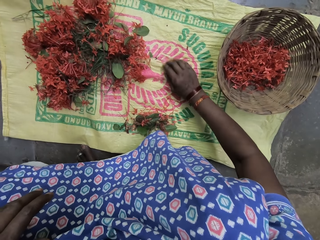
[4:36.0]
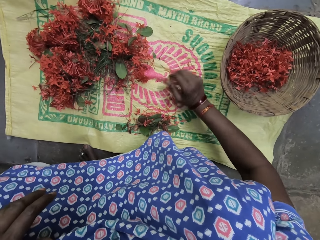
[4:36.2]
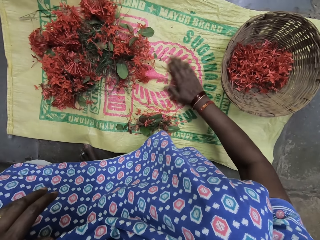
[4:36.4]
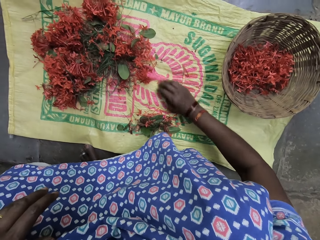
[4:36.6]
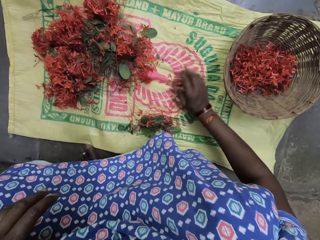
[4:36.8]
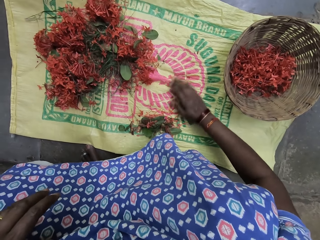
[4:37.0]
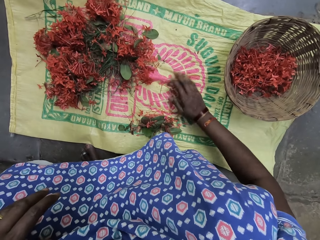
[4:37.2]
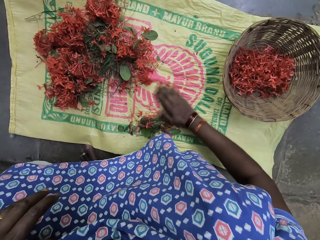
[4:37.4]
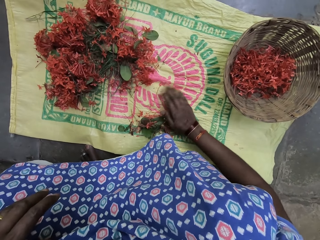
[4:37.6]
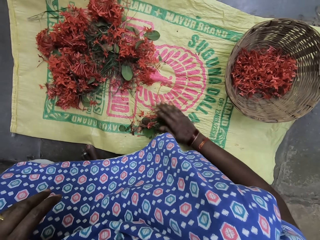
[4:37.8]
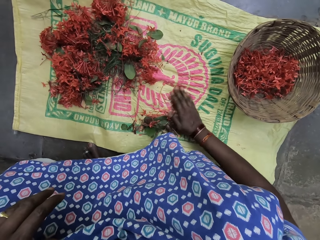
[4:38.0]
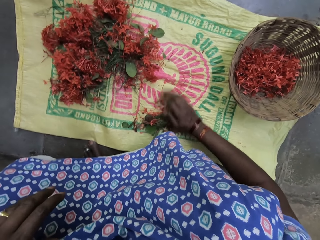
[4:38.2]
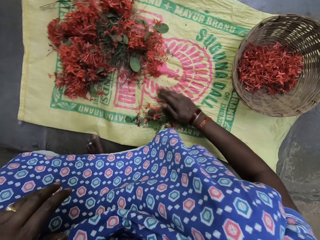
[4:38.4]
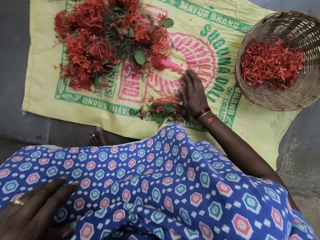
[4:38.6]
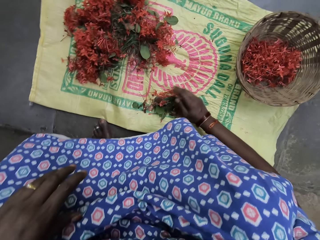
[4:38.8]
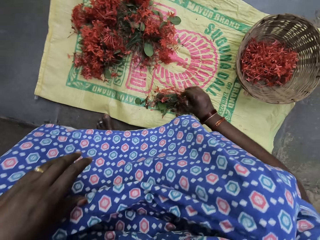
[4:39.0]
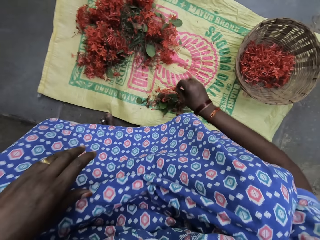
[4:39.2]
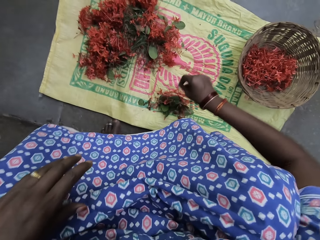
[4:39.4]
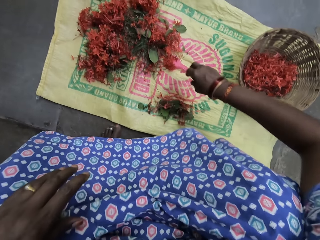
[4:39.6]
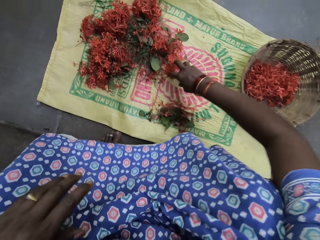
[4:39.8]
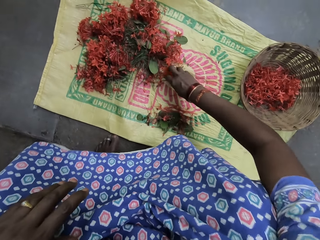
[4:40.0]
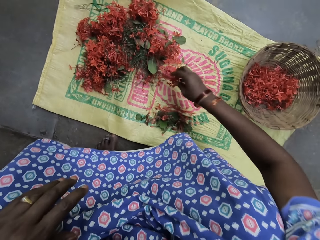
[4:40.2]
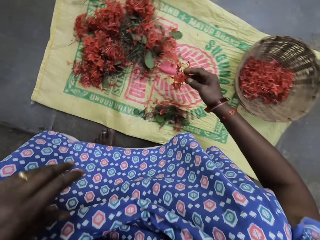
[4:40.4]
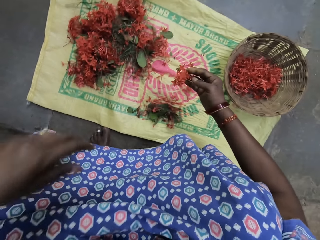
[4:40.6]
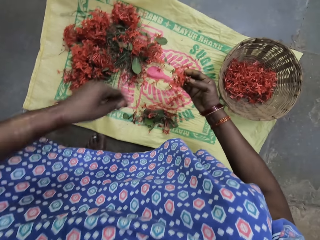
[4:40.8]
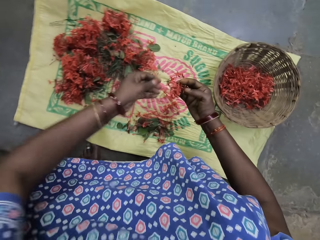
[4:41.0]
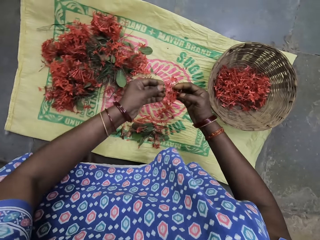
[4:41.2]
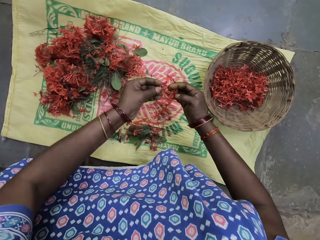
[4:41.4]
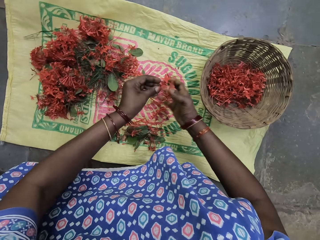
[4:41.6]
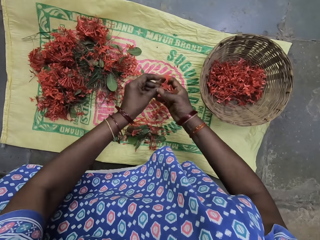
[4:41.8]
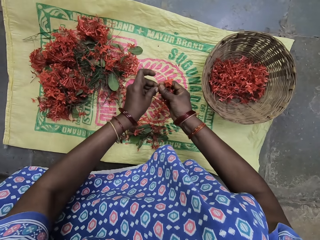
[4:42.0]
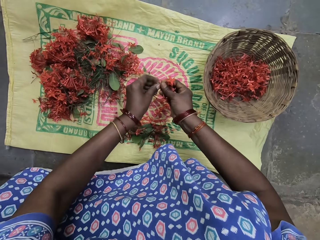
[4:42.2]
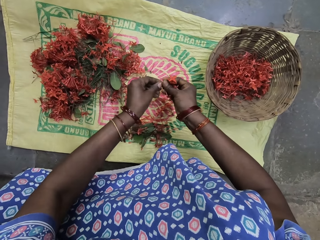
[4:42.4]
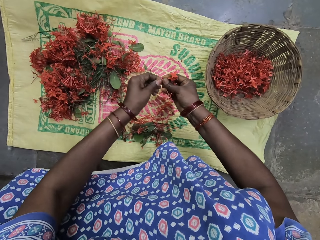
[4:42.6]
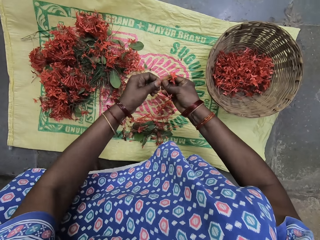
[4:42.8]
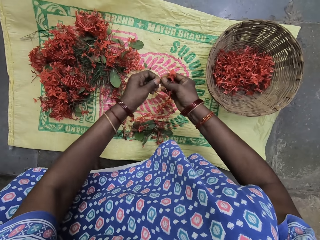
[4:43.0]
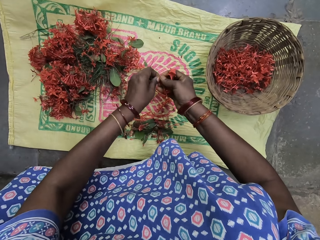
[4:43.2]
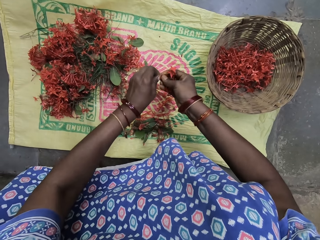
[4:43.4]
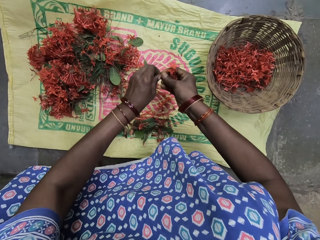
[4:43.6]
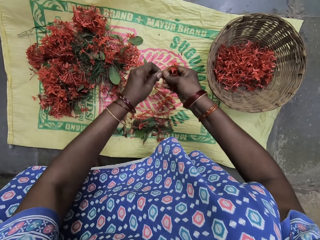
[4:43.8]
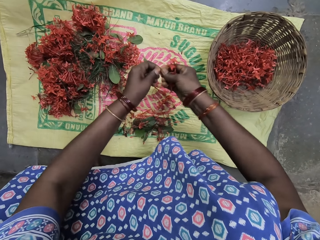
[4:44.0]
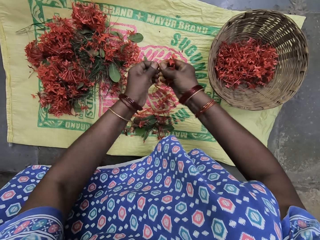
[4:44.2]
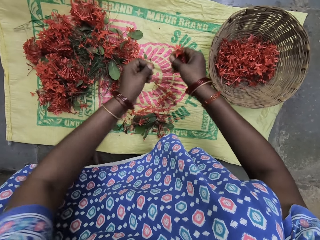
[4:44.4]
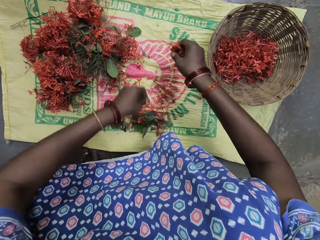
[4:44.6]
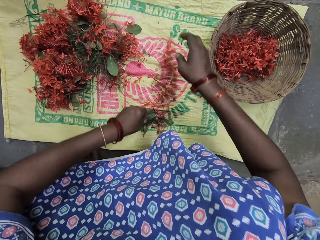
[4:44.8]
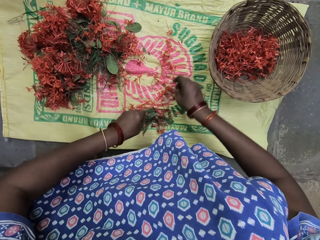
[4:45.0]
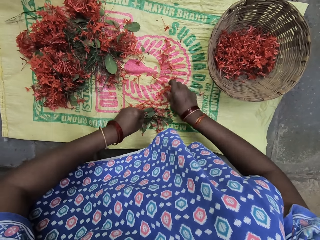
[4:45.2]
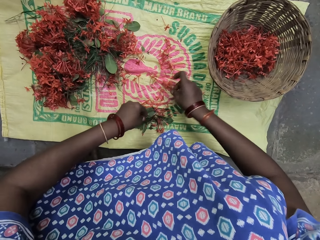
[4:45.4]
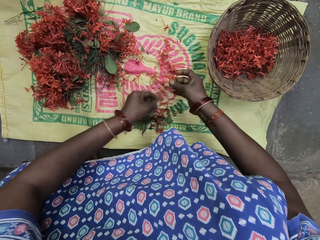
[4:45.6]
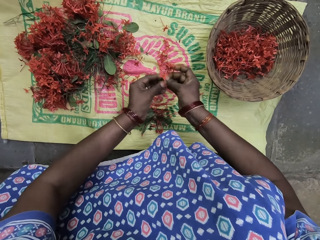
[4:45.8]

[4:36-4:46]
The camera wearer moves the stems on the sack. They wipe the flower stalks. They pick the flowers or plant. They check the plant. They pluck the flower petals or leaves. They drop the flowers on the sack with the right hand.

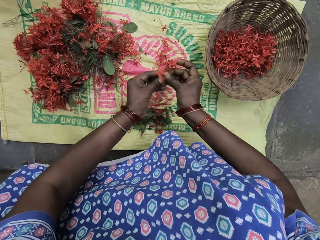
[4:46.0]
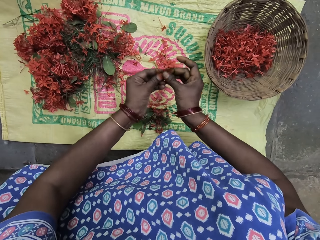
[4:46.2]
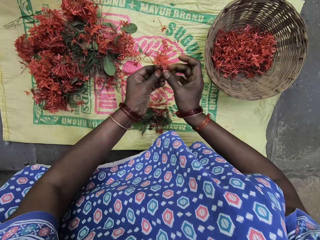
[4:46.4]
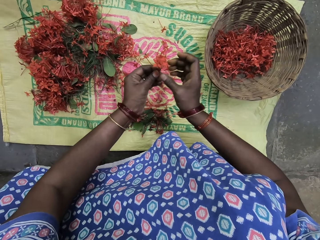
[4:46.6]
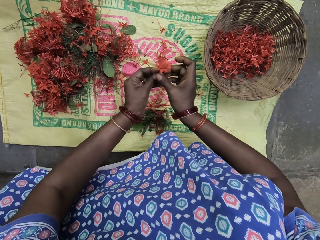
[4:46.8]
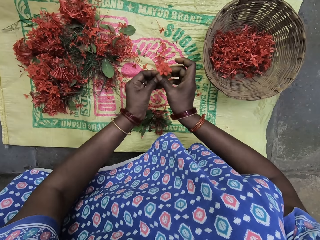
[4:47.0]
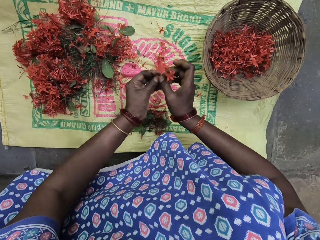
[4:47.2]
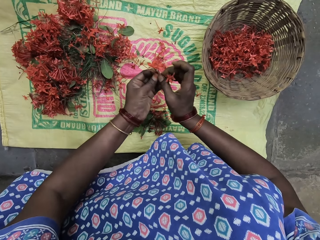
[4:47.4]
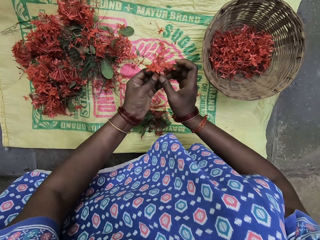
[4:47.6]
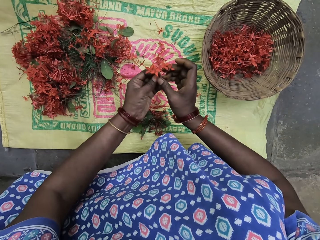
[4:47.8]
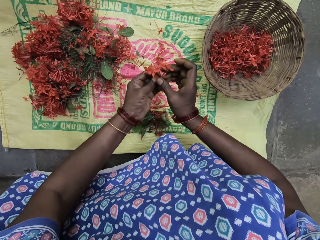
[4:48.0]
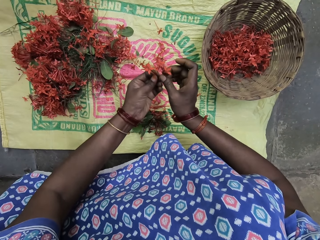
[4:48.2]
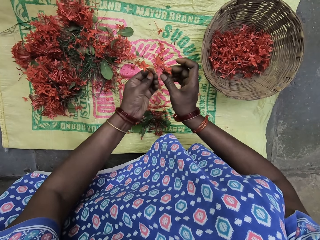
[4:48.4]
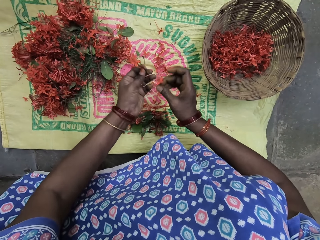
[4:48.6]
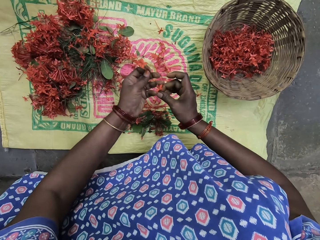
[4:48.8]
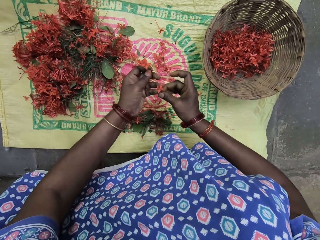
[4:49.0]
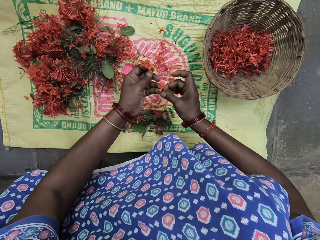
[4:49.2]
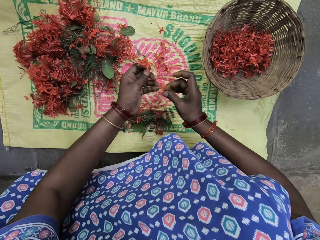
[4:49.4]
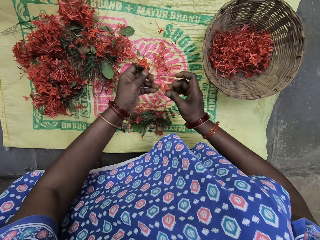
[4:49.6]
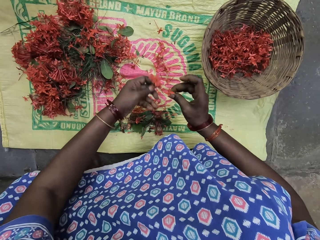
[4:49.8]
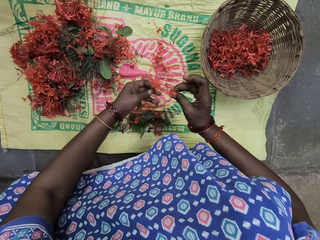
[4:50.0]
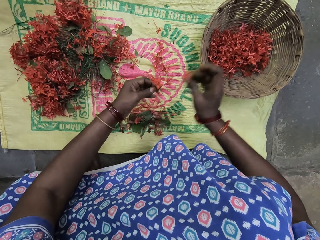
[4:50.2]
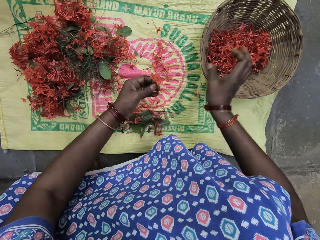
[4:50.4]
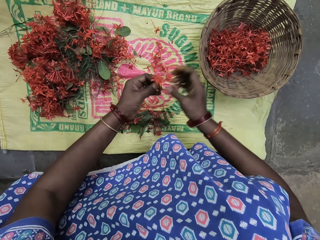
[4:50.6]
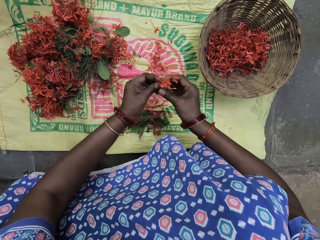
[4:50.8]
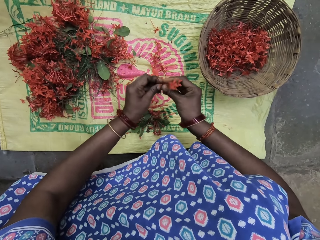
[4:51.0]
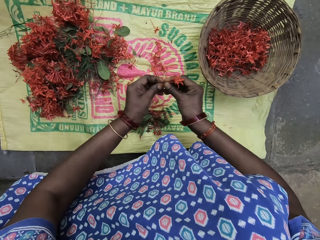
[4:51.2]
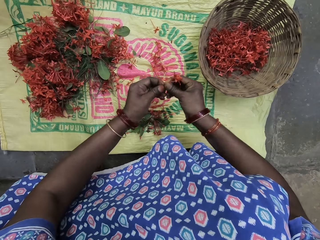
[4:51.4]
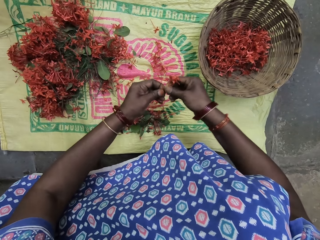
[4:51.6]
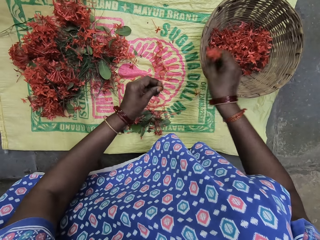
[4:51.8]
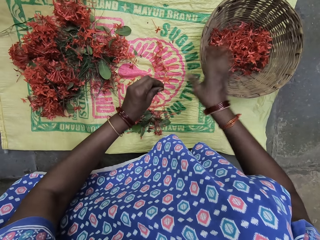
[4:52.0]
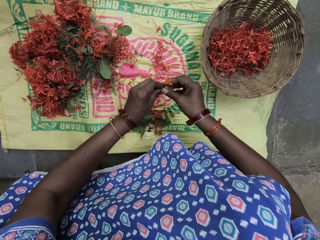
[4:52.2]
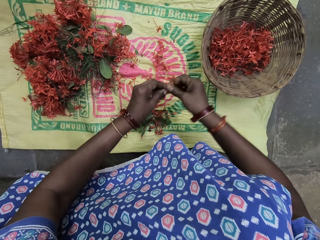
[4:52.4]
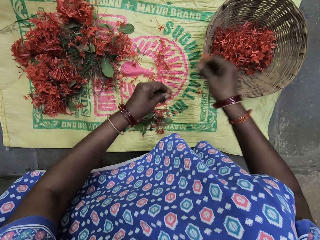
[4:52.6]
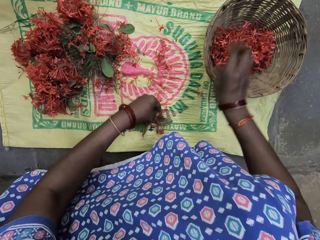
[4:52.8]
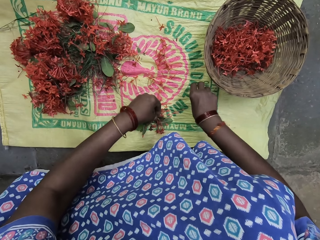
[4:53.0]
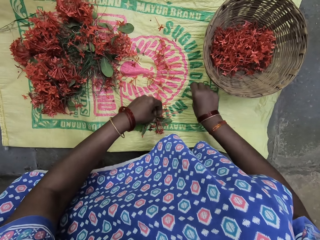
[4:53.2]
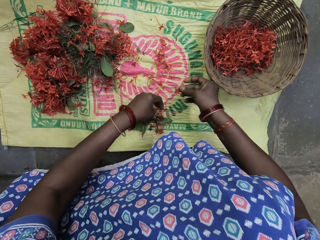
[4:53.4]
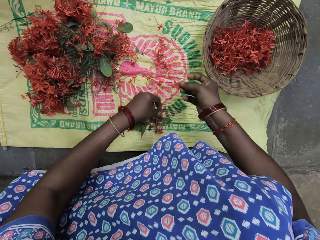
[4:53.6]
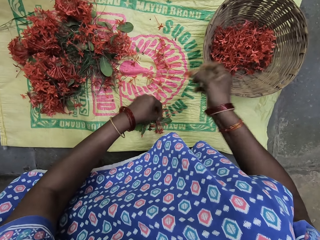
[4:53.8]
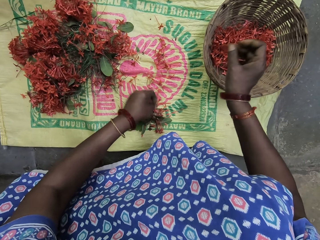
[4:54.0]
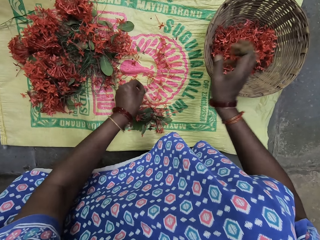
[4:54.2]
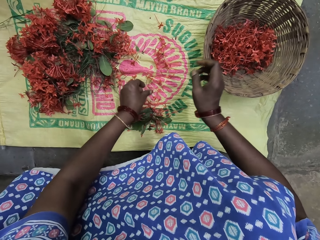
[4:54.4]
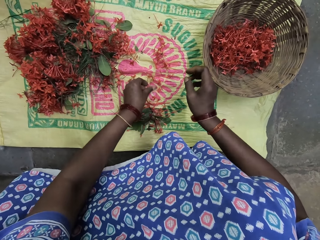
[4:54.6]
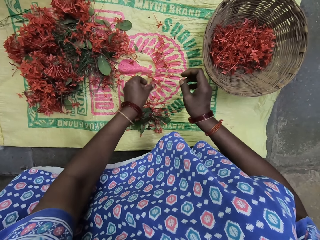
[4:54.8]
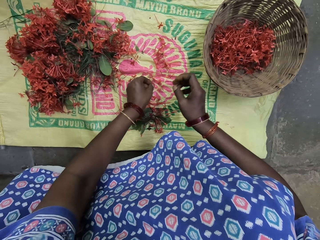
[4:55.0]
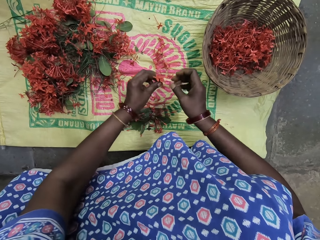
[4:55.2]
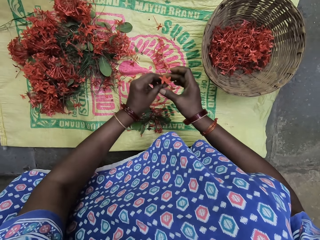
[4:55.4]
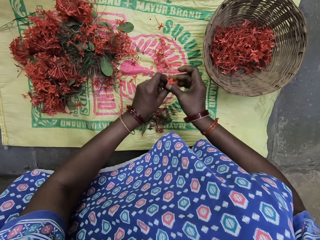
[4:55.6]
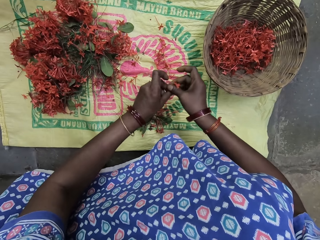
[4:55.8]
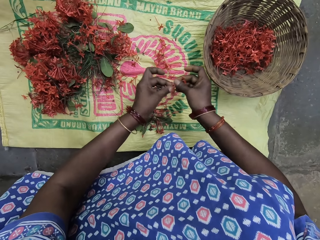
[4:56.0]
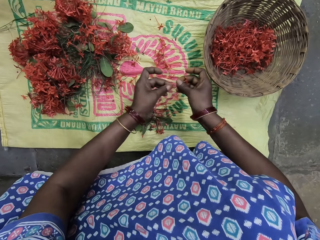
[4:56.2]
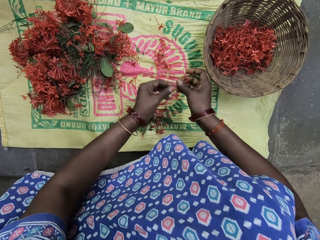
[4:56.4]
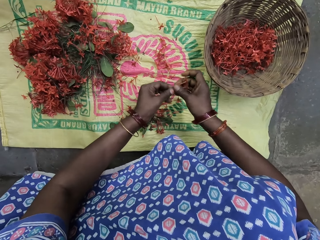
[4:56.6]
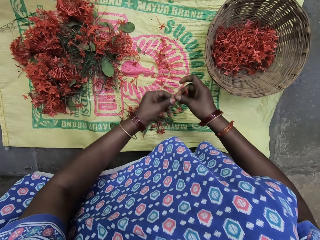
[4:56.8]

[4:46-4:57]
The camera wearer picks the flowers or flower leaves with both hands. They hold the flower with both hands. They pull a flower leaf. They hold the flower with both hands. They pull a flower leaf. They drop the flower on the sack. They put the flowers in a basket. They hold the flower with both hands. They pull a flower leaf. They put the flowers in the basket. They switch the flower to the other hand. They put the flowers in the basket. They pick the flower from the mat with the right hand. They put the flowers in the basket. They pick a flower leaf. They switch the flower to the other hand.
